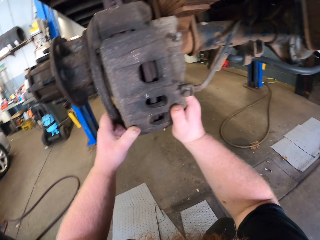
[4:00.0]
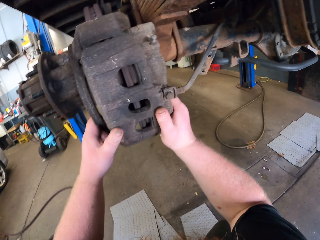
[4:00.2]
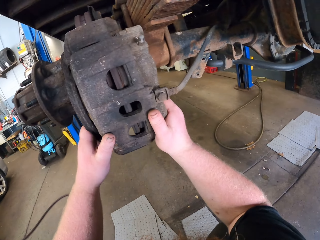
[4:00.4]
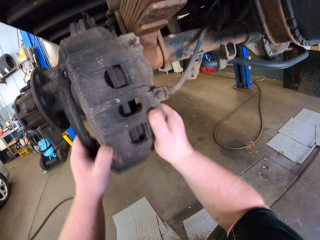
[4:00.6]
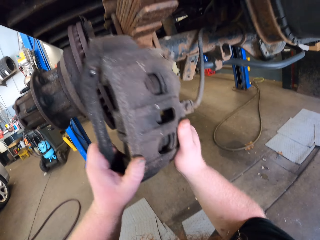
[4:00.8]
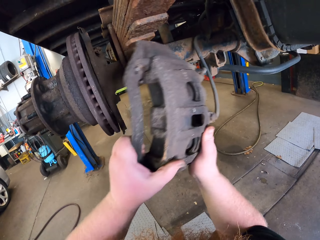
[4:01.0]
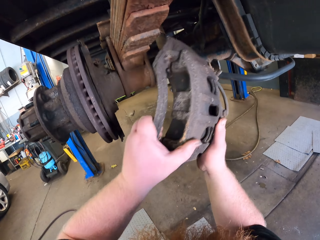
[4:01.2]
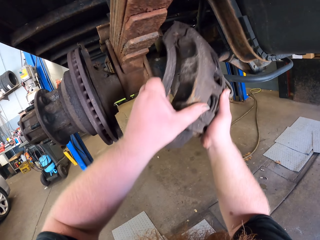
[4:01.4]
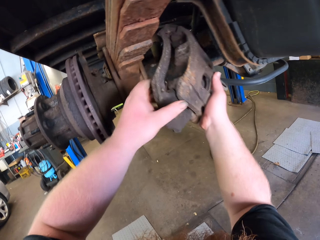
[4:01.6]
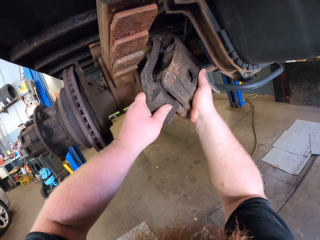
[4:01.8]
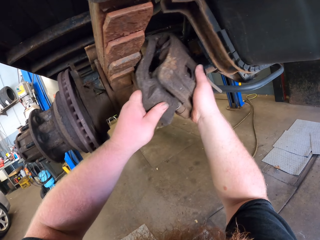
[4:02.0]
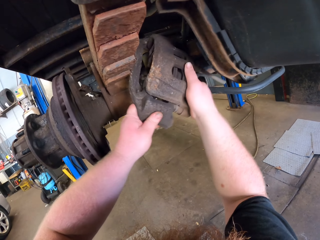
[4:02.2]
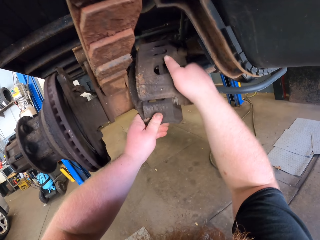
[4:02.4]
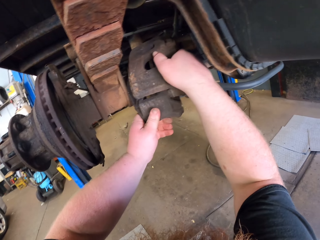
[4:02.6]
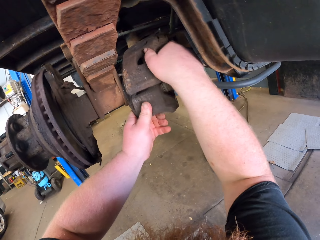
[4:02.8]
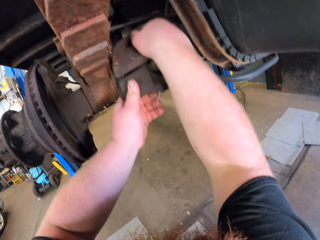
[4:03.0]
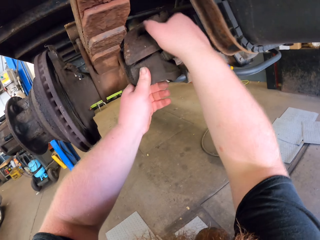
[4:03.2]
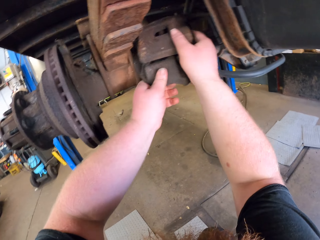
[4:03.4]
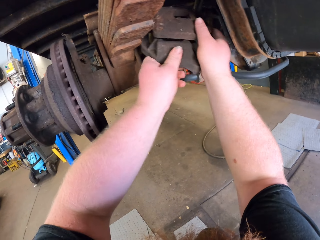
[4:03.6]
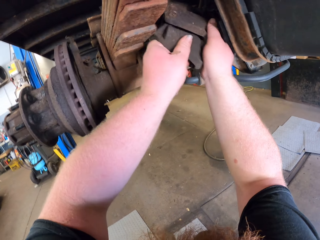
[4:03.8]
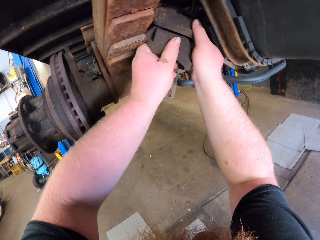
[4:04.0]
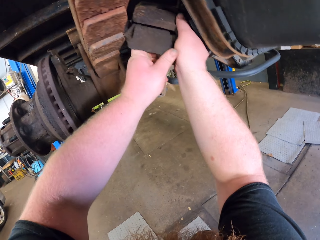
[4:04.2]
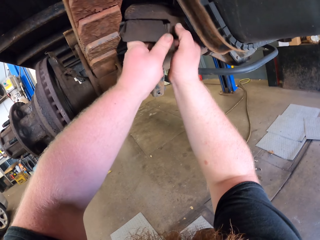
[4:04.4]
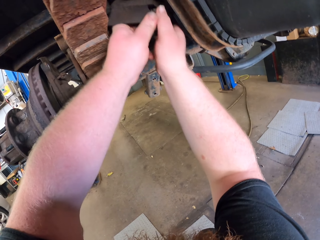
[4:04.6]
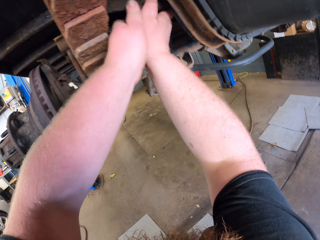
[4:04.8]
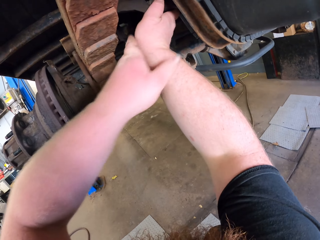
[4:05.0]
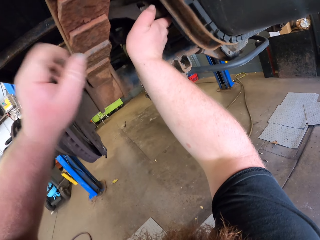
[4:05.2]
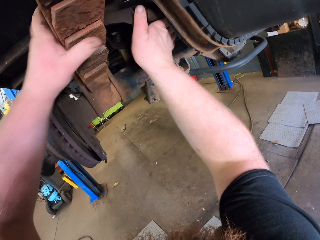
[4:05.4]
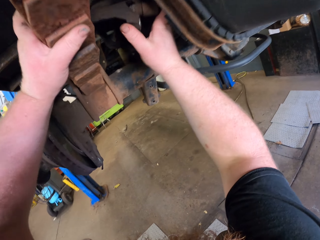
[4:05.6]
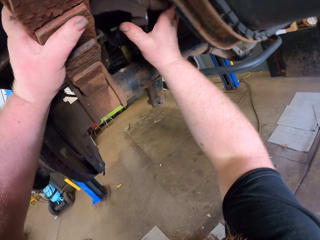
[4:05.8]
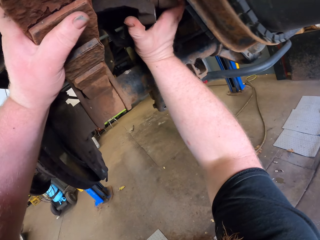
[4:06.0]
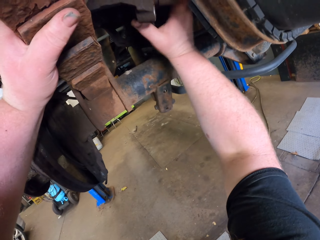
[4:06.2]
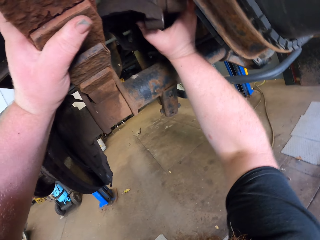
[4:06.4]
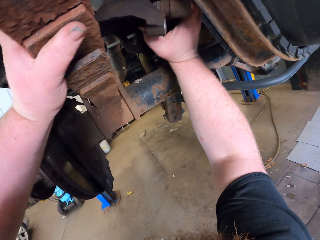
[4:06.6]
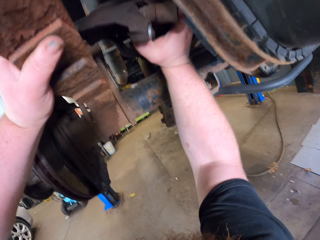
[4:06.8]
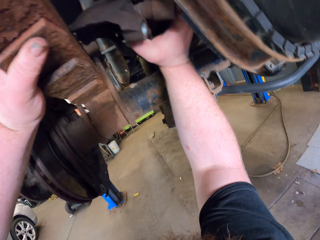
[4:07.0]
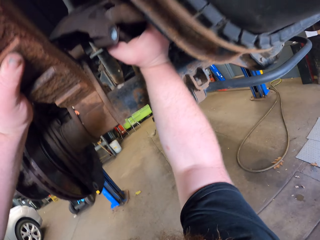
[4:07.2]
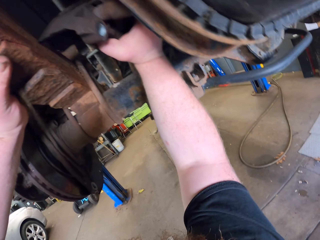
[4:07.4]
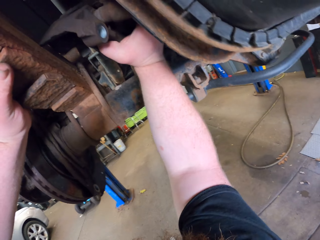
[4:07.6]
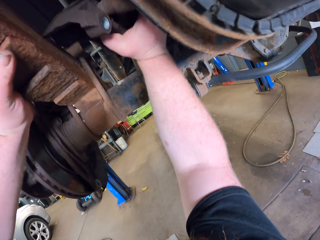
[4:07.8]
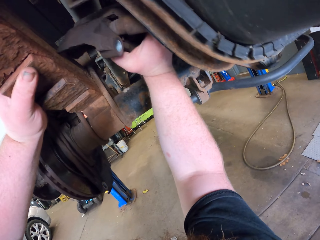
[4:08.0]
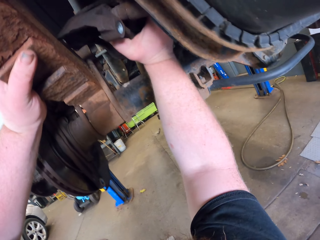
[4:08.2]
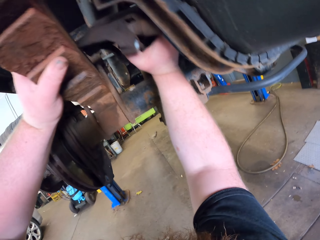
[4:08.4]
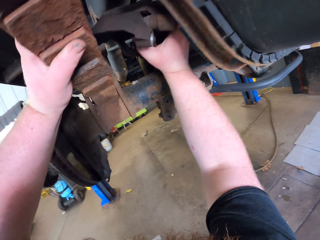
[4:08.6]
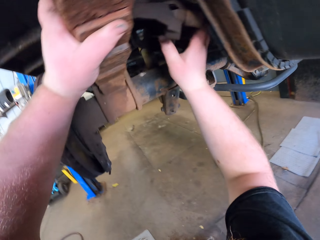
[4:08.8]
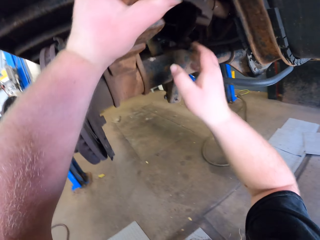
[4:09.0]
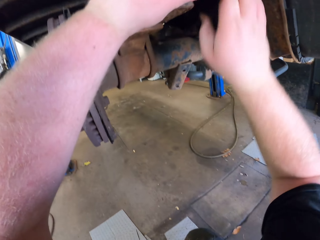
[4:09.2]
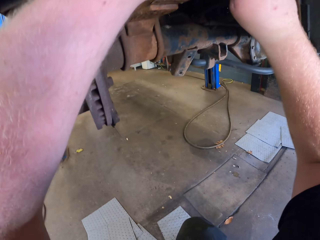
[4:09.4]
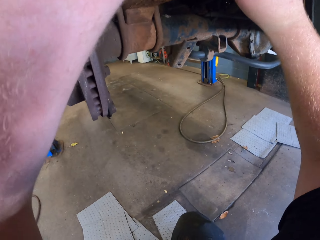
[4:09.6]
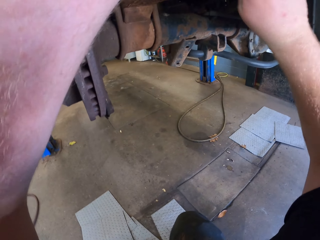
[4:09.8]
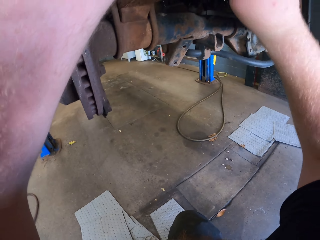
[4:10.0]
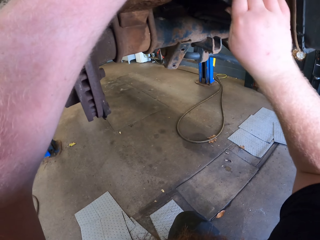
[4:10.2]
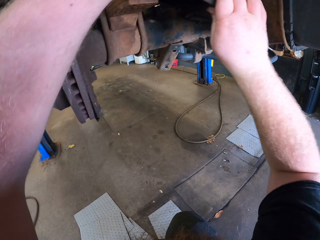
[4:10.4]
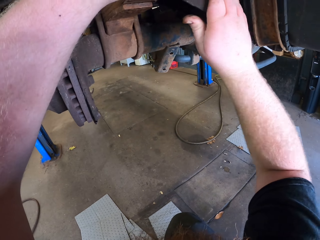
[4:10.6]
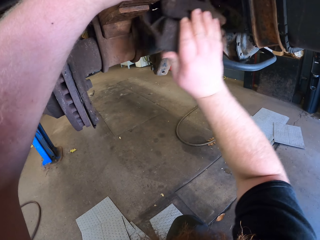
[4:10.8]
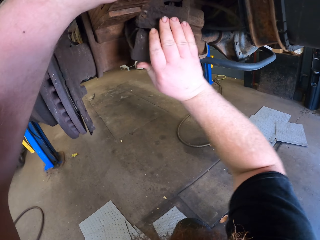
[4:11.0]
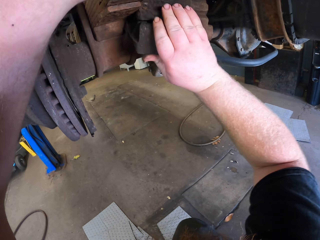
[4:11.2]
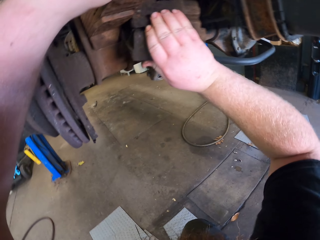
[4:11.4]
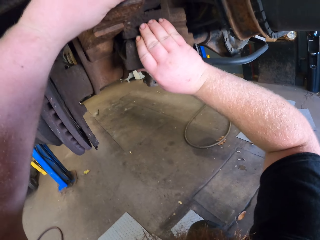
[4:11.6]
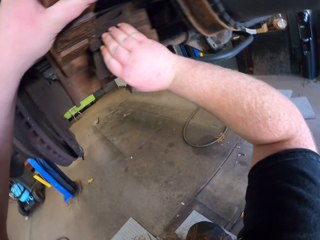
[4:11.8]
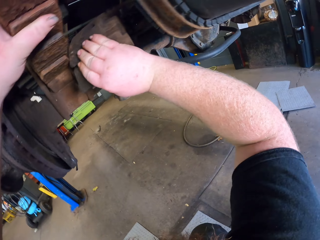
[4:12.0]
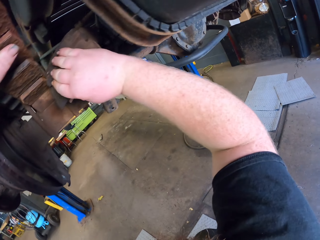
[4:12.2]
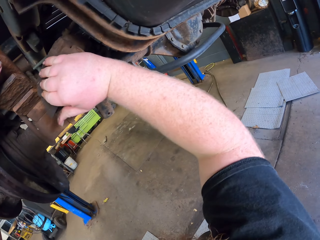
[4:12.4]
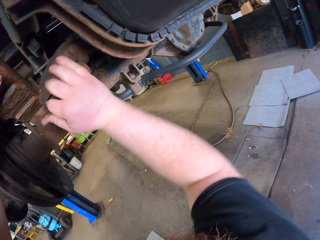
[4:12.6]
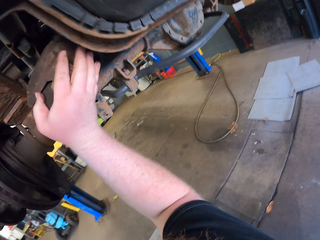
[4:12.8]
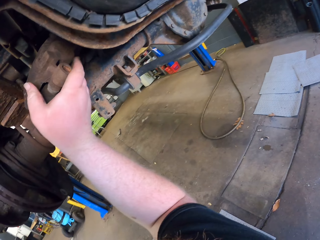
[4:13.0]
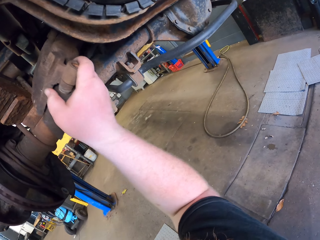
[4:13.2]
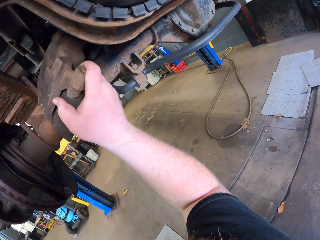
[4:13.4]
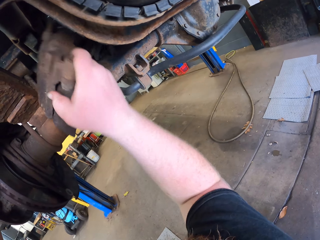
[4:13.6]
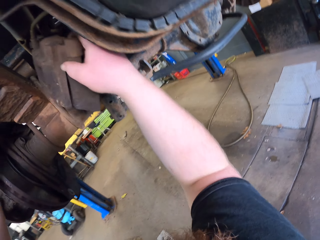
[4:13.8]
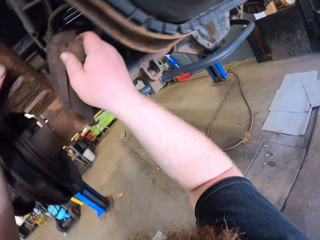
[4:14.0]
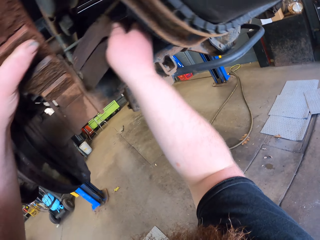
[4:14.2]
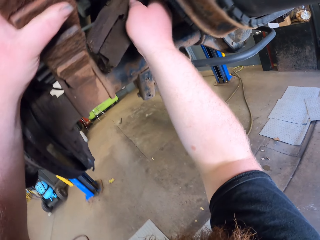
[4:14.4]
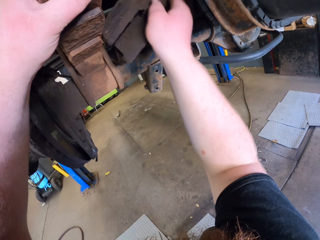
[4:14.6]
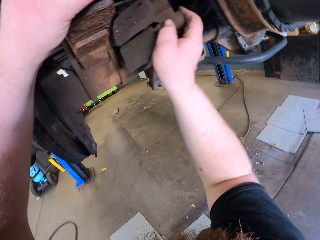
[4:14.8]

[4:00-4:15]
The camera wearer removes a brake caliper assembly. They put the brake caliper assembly to the car axle. They touch a leaf spring with the left hand. They push the brake caliper assembly to the car axle with the right hand. They adjust the brake caliper assembly with the right hand.

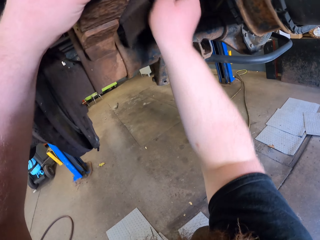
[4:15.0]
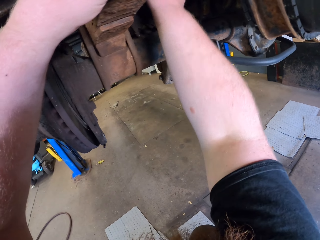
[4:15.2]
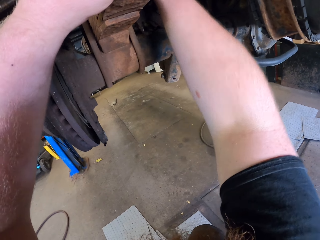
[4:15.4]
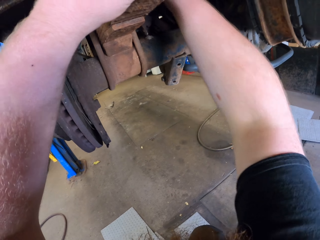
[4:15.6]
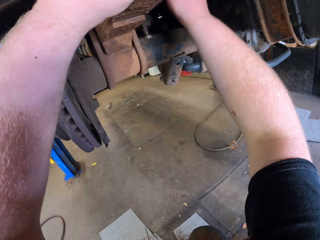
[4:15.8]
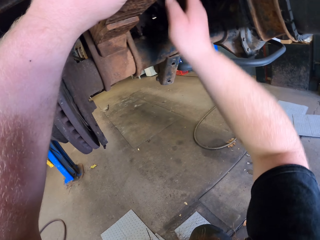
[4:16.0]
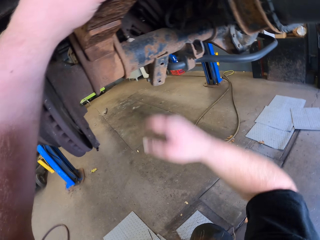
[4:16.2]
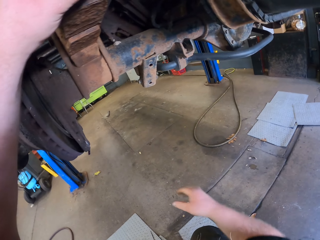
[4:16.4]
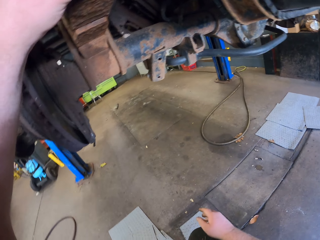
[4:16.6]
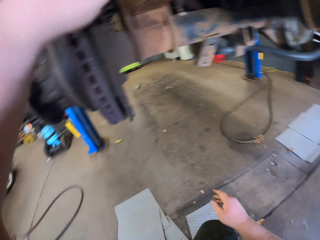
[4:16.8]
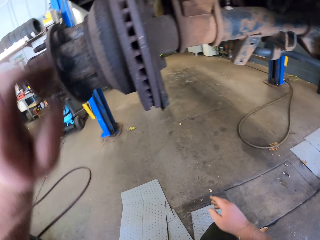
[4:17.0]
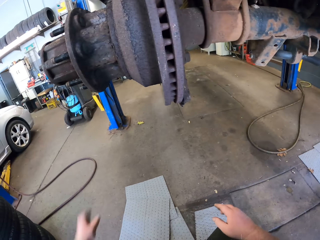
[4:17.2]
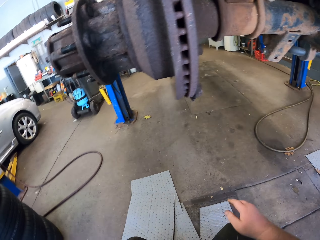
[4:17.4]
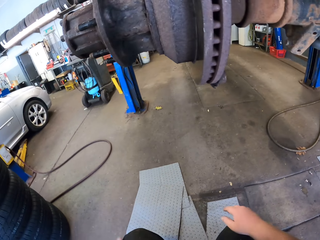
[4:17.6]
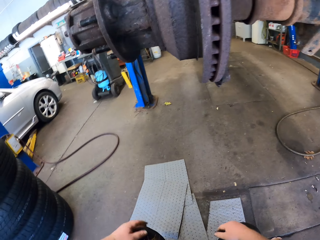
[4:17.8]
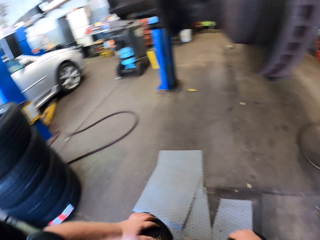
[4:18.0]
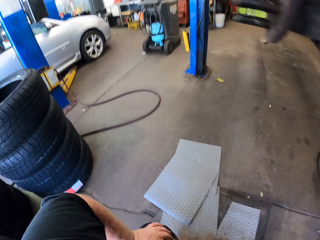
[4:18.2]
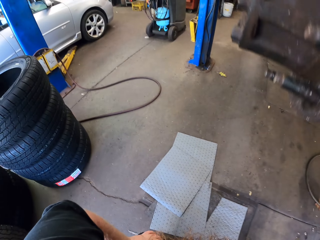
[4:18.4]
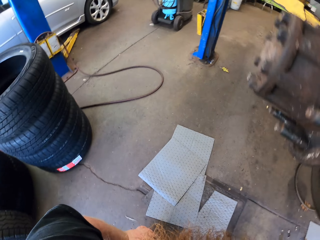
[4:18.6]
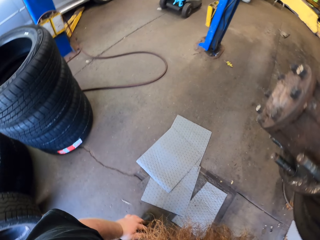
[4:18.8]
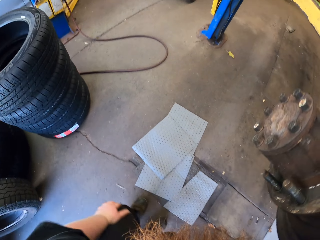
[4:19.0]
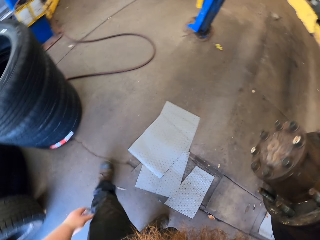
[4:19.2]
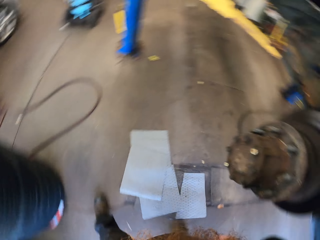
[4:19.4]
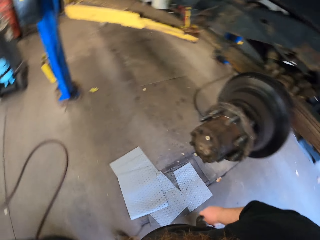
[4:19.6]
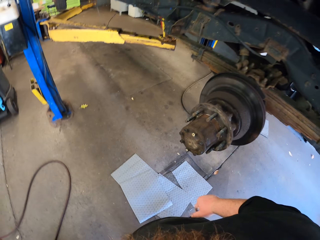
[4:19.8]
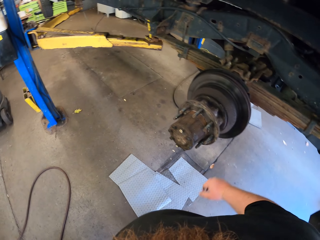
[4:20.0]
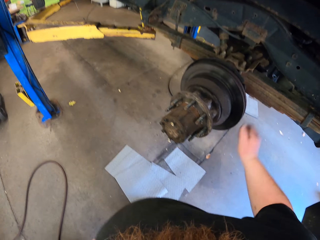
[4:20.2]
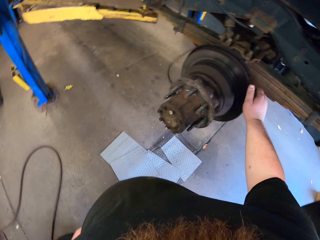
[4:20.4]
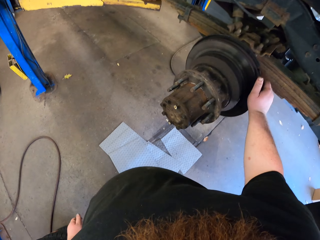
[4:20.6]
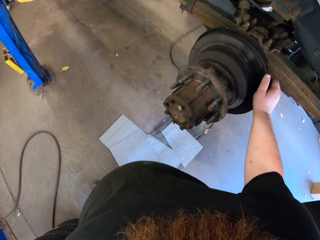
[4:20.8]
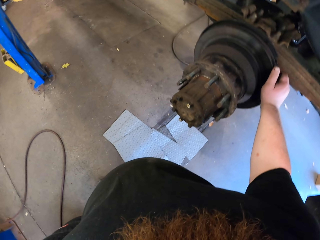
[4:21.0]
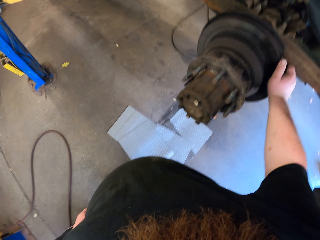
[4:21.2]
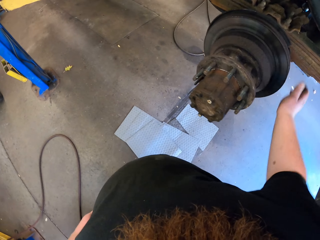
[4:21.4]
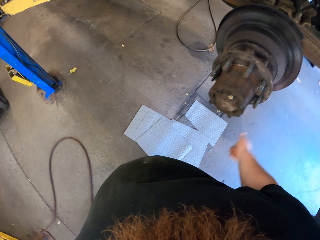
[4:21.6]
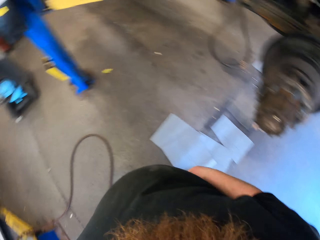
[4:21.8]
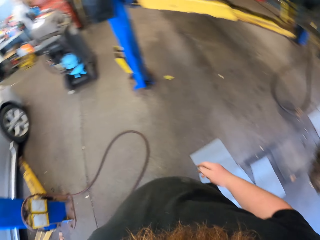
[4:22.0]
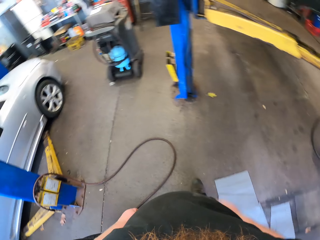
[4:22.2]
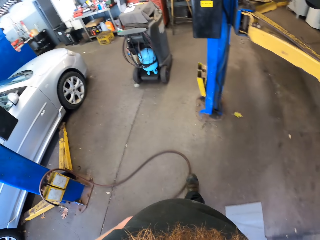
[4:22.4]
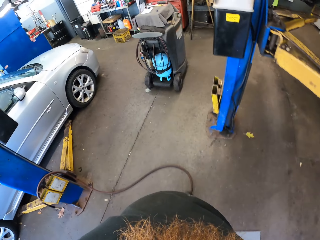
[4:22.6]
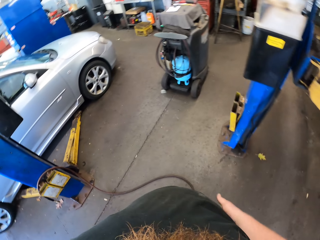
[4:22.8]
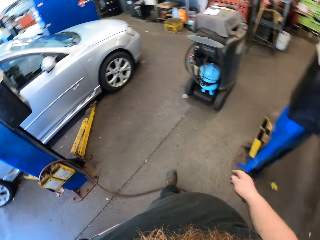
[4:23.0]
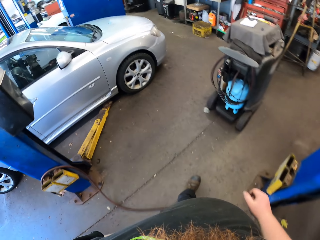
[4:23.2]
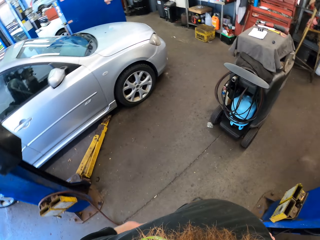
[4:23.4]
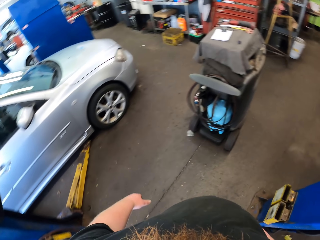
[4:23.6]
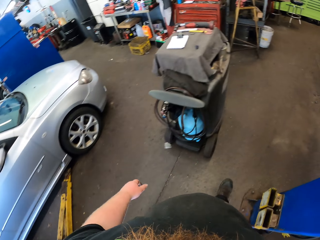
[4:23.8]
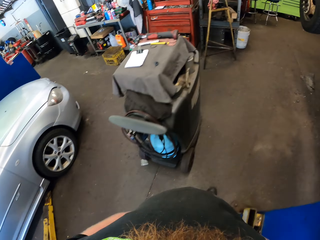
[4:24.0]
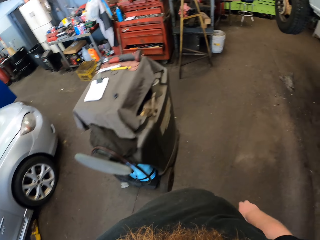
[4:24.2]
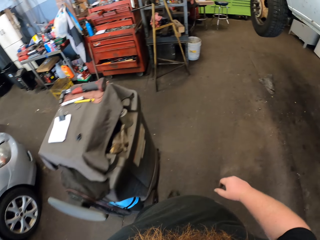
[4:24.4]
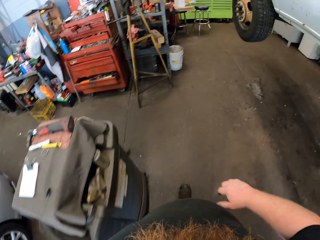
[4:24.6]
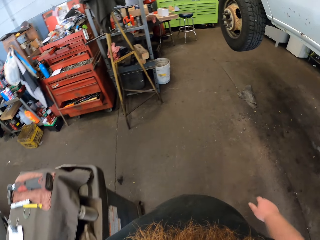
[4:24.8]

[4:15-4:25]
The camera wearer withholds a brake caliper assembly. They withhold a leaf spring. They stand upright. They touch a brake rotor. They withhold the brake rotor. They walk around.
